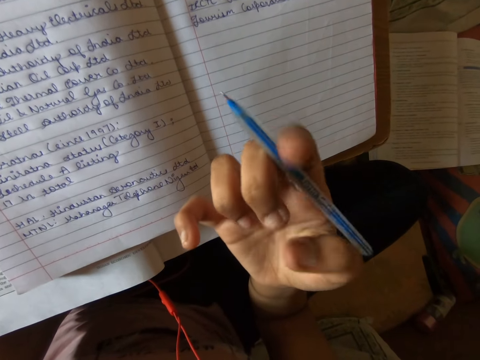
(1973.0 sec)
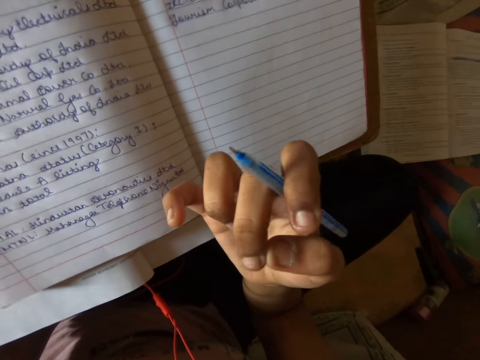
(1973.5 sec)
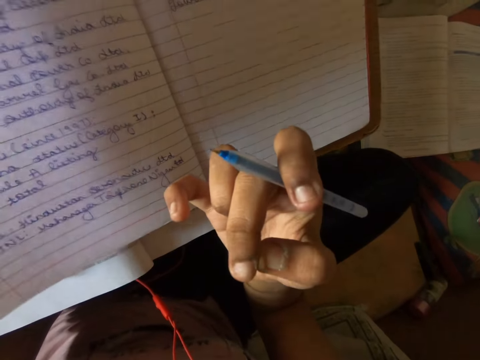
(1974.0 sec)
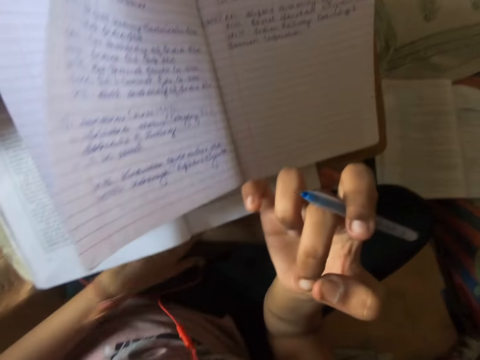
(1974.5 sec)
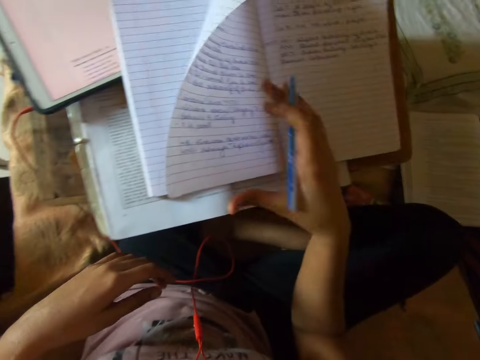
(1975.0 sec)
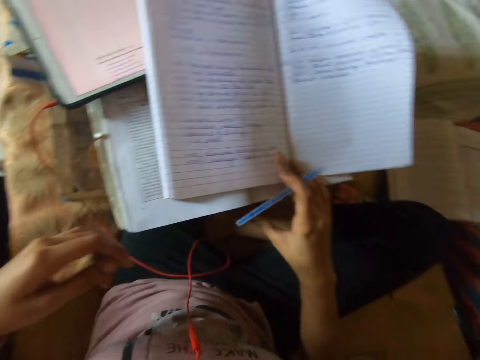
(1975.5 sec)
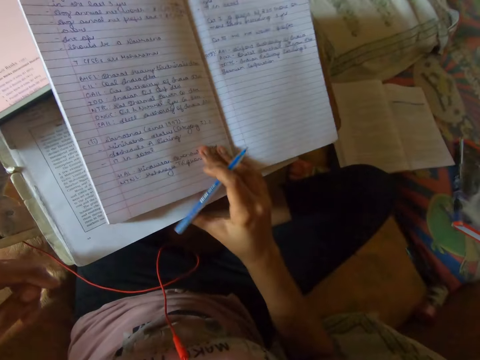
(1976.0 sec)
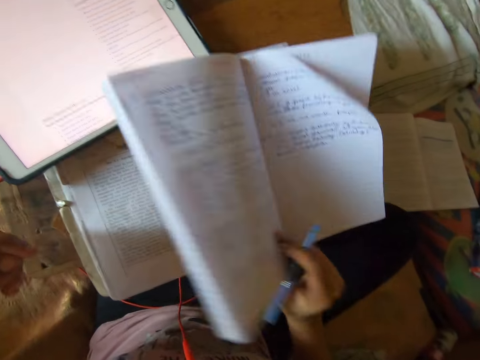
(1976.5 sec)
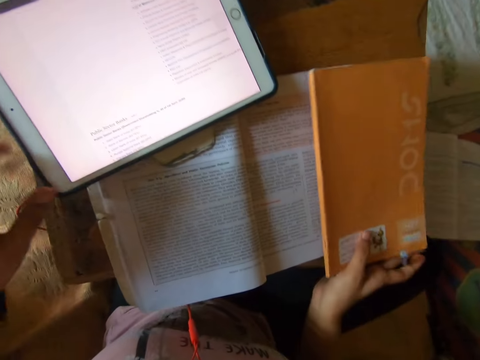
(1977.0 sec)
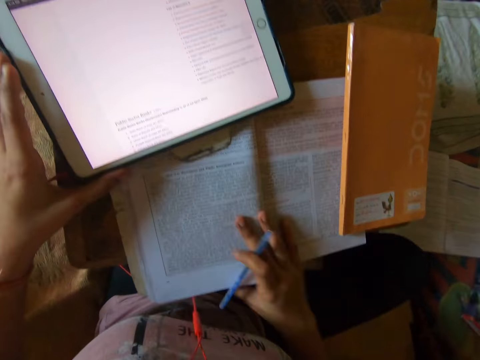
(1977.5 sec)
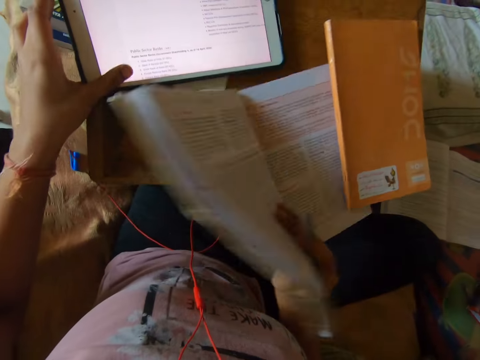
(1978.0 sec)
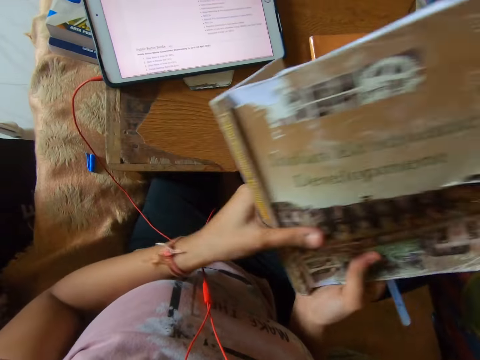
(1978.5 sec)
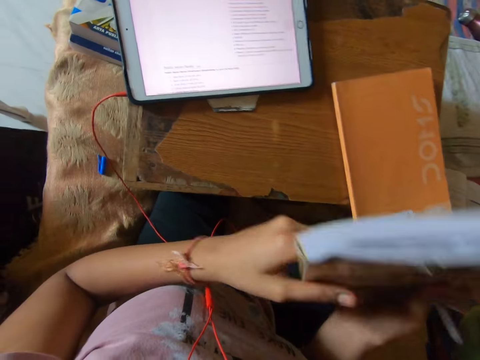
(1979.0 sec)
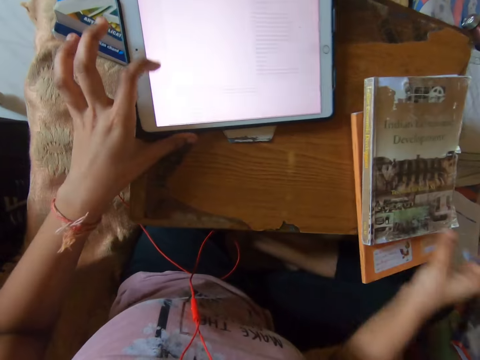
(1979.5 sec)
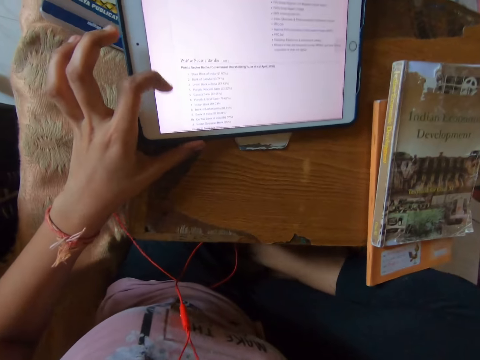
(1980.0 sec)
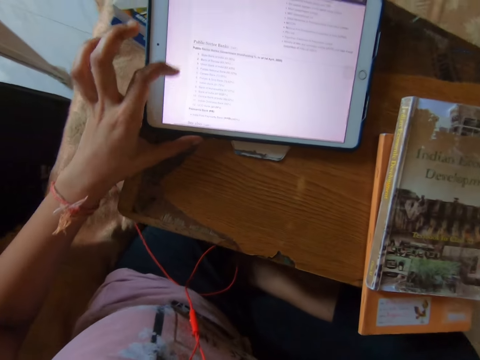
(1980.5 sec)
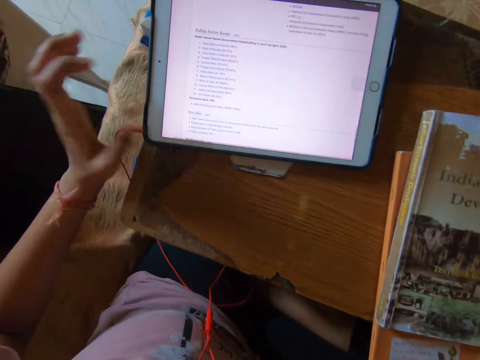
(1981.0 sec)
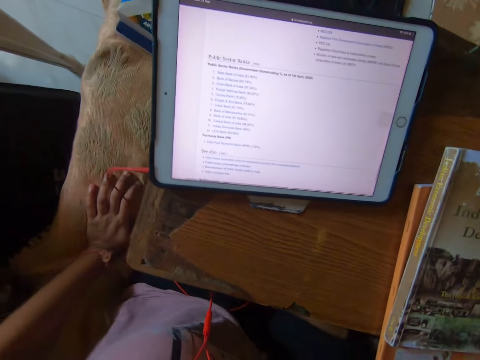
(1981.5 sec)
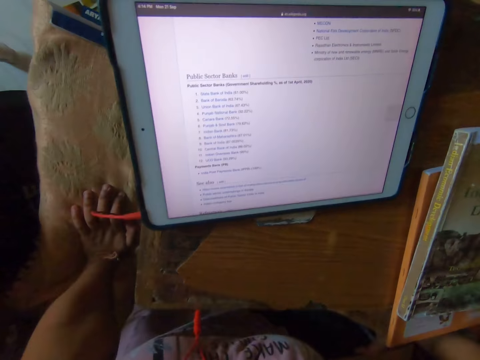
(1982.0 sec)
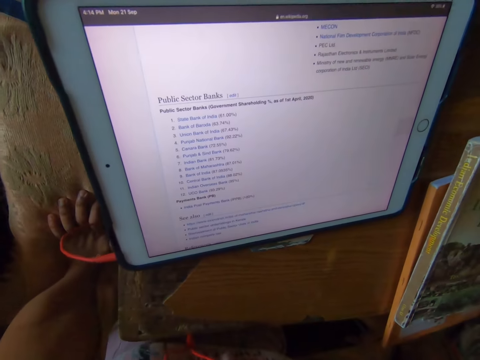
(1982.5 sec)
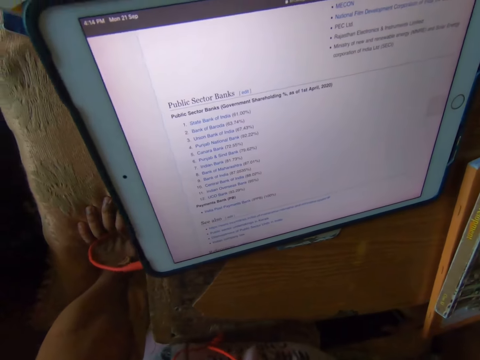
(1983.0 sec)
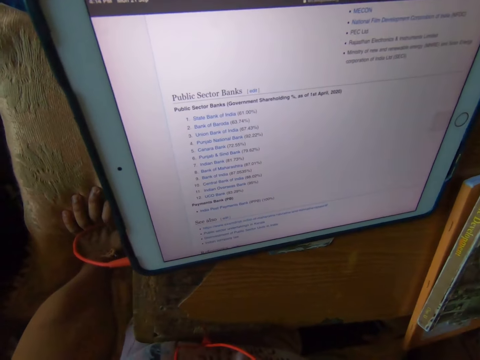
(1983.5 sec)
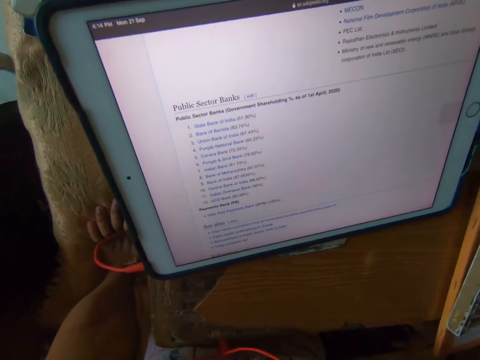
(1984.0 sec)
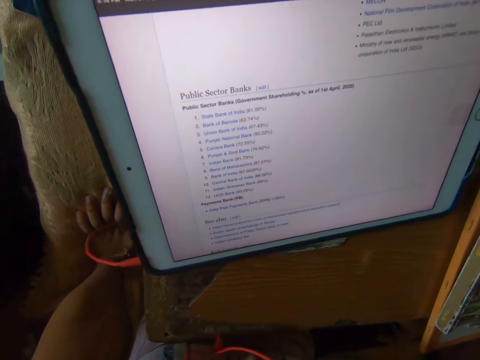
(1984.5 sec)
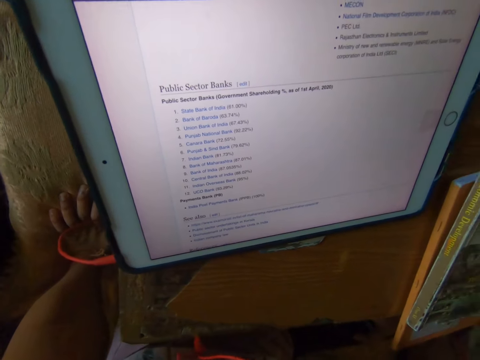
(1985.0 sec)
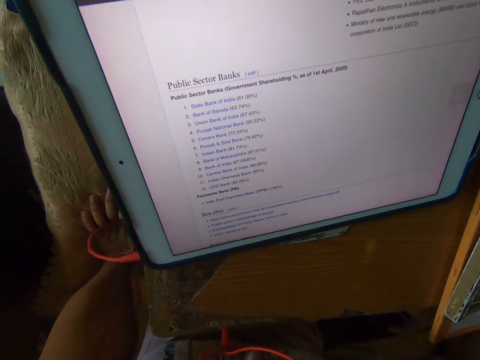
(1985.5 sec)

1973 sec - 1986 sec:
The camera wearer moves their hand around. They drag the book on another book. They close the book on the table. They drag the book on another book. They move the tablet on the lap desk. They close the textbook on the table. They pick up a book on the lap desk. They drop the textbook on the table. They operate the tablet. They look at the tablet. They study from the textbook.

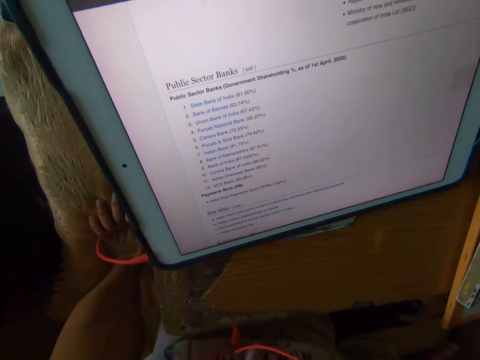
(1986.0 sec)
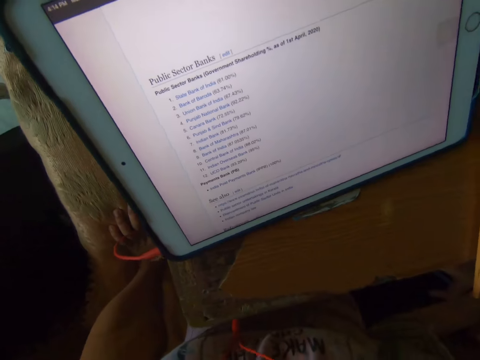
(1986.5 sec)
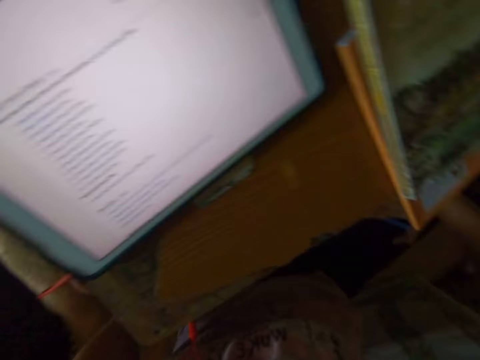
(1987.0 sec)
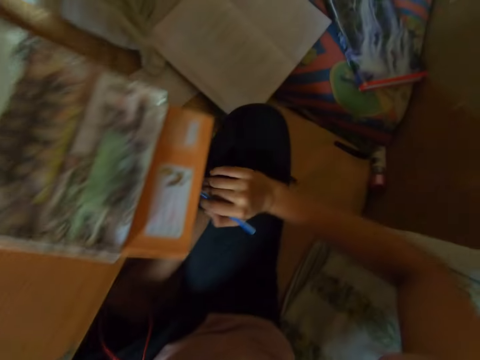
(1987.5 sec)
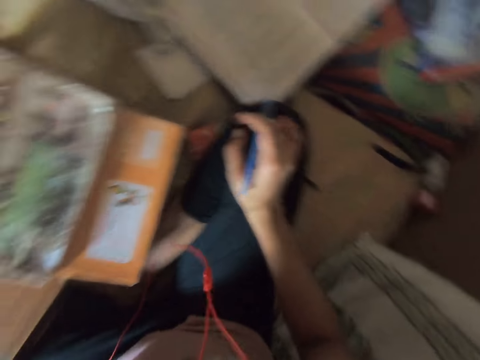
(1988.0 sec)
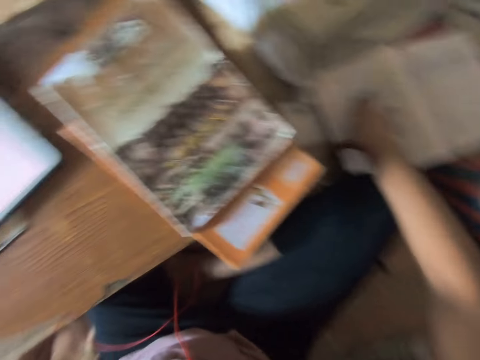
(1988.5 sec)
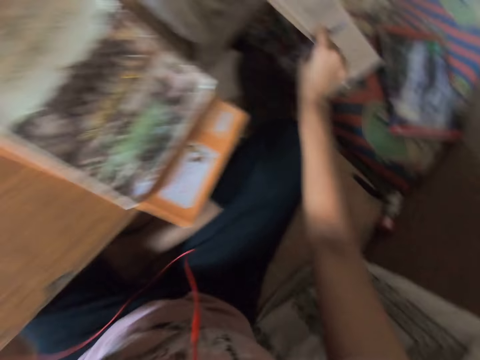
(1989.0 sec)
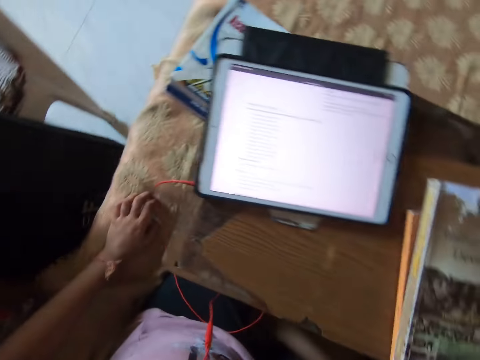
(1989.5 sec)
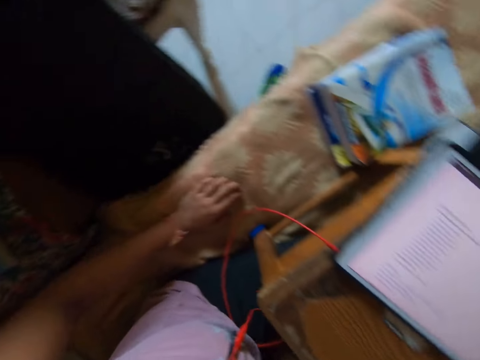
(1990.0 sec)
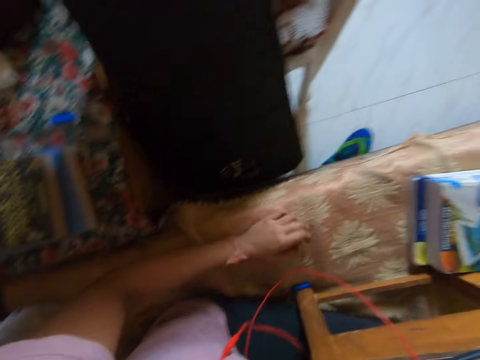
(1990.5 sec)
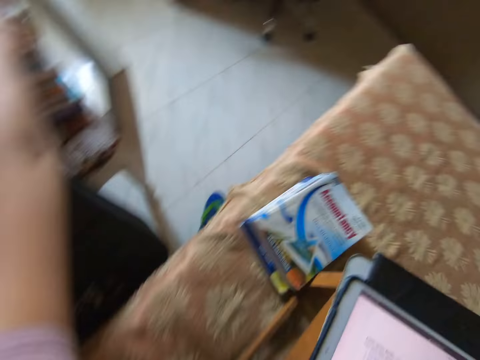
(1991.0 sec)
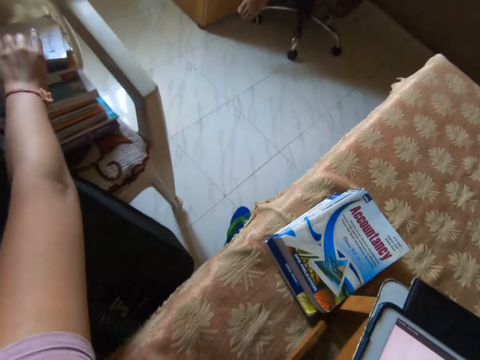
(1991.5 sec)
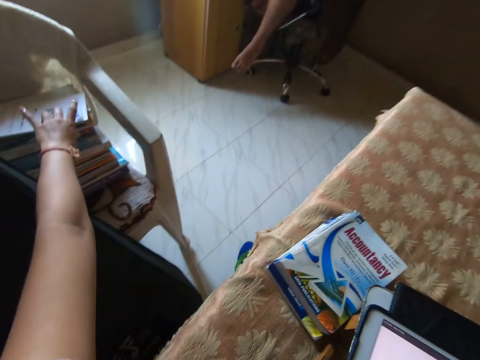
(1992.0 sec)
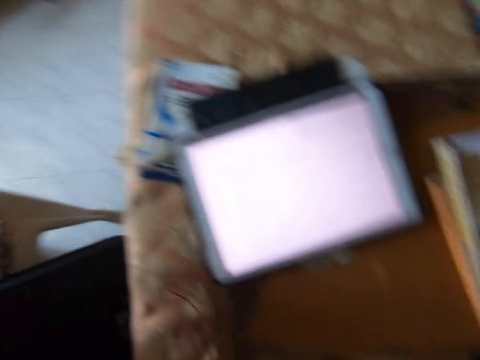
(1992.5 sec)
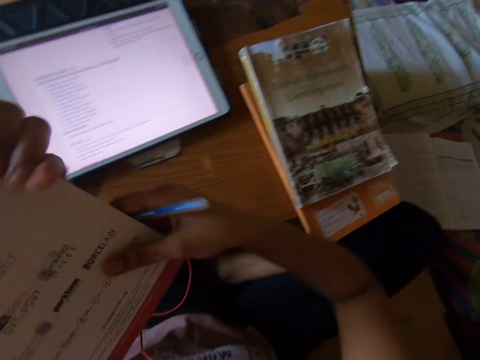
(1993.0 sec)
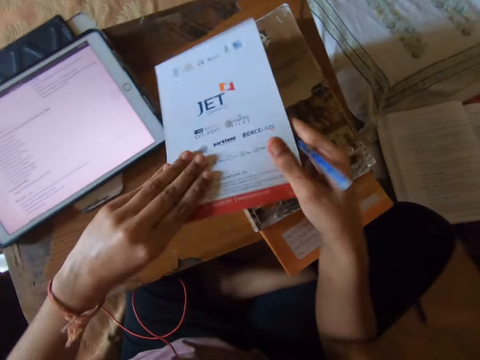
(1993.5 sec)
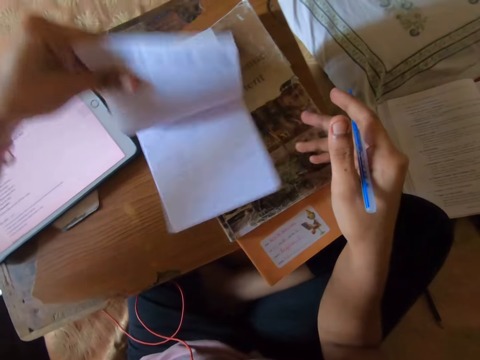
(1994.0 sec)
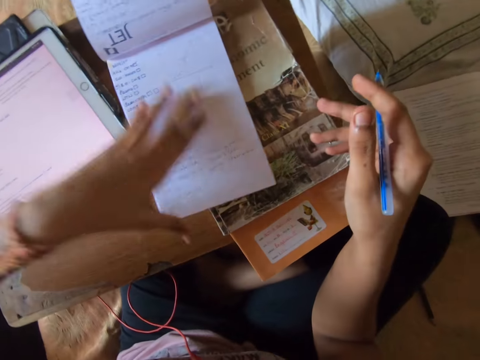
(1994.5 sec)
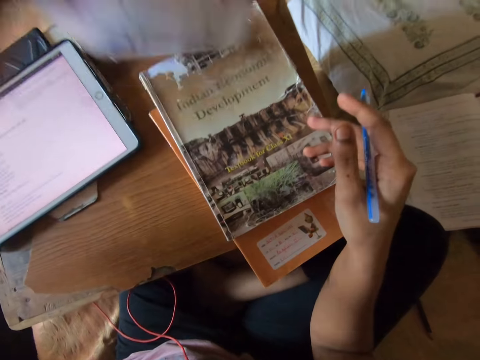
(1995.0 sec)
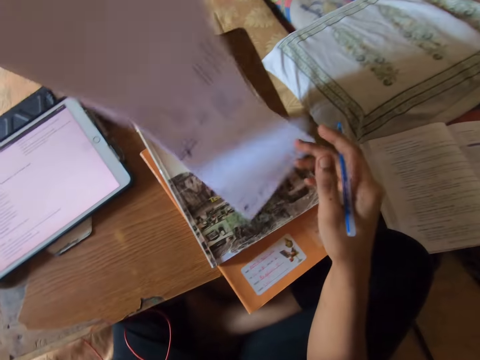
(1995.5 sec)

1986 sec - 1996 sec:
The camera wearer looks around. She holds her thigh. She touches a textbook on a mattress. She picks up a book on the bed. She looks around and stretches her hand. She picks up a jotter from the chair. A man sits on the chair. The camera wearer turns around. She picks up the book from the other hand. She opens the jotter. She turns the book.

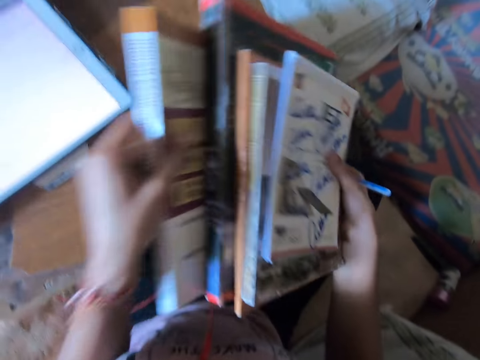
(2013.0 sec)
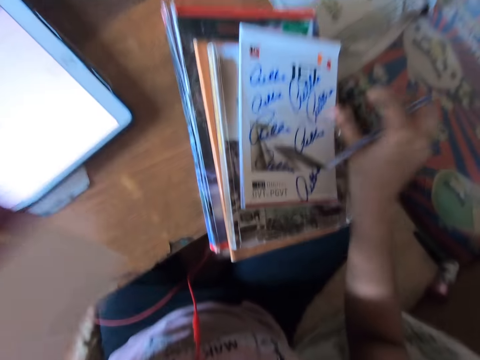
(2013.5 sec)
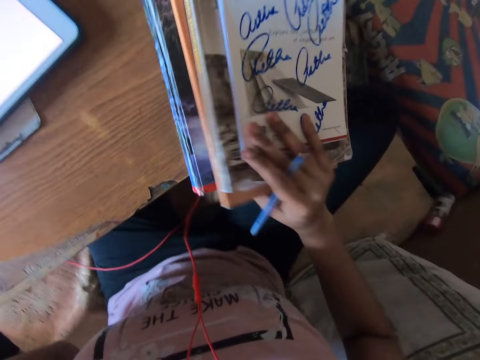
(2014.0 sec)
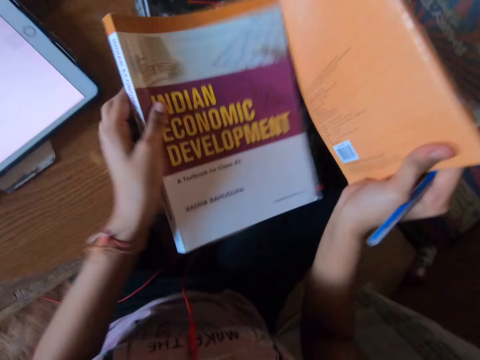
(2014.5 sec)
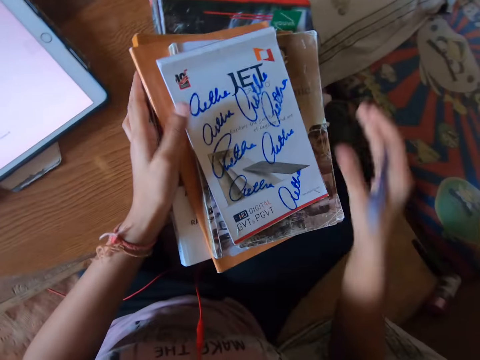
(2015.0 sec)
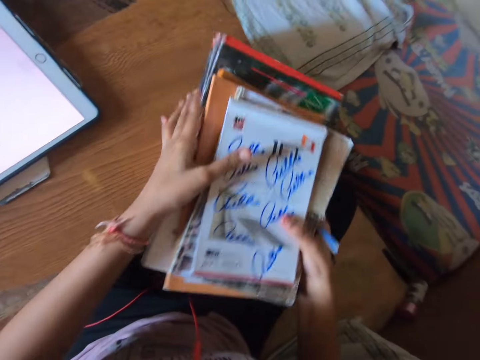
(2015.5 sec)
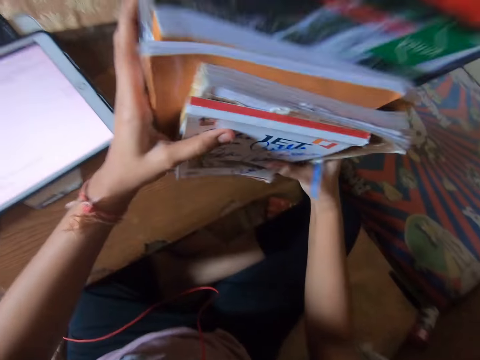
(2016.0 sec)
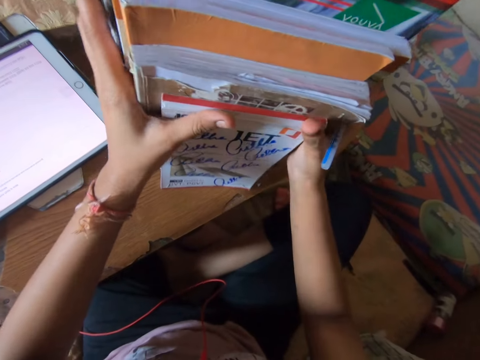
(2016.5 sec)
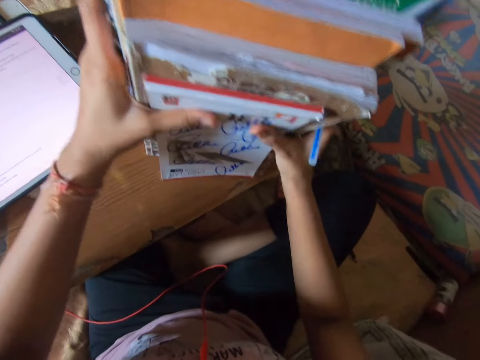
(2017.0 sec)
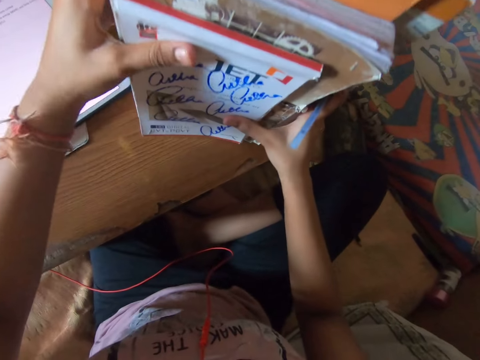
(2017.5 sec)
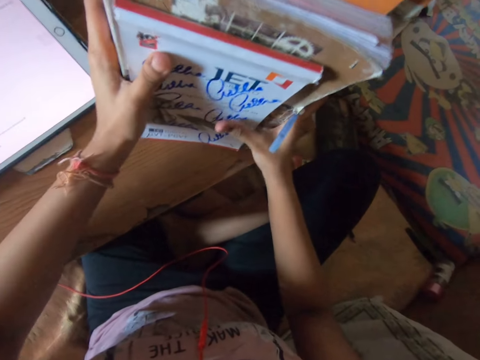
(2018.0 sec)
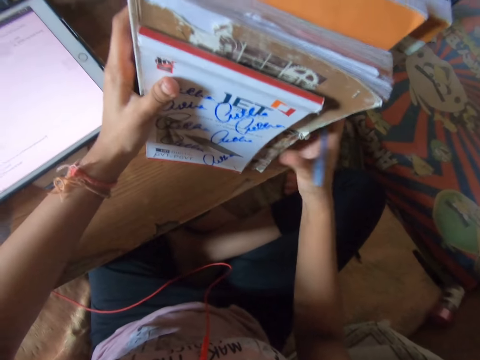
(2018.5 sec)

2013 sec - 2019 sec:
The camera wearer drops the books on the table. They lift the books upwards on the table. They put a book in between others. They arrange the books on the lap desk.
